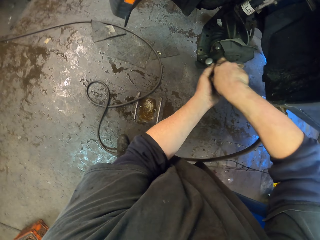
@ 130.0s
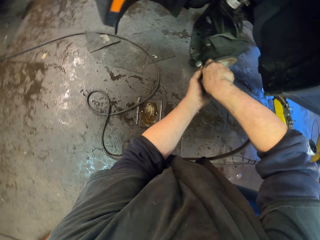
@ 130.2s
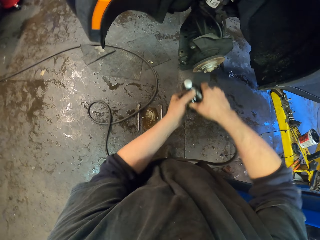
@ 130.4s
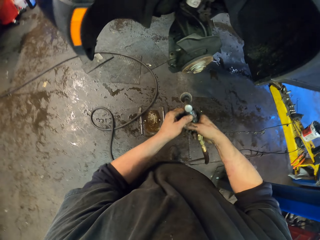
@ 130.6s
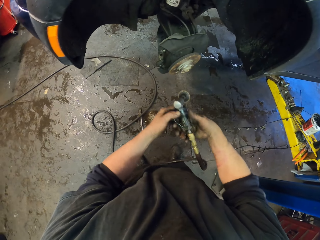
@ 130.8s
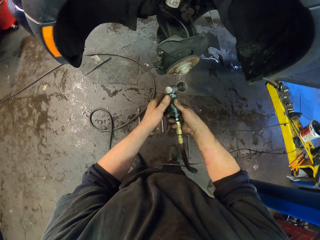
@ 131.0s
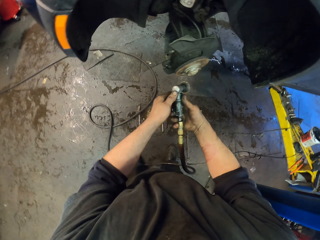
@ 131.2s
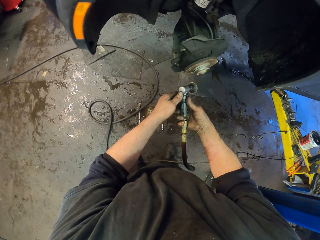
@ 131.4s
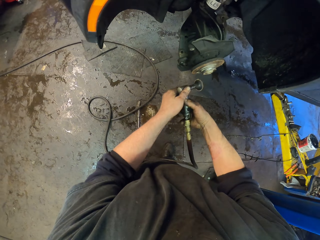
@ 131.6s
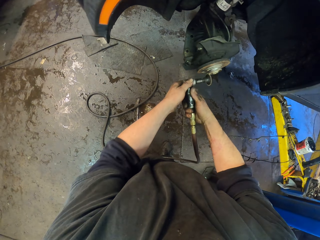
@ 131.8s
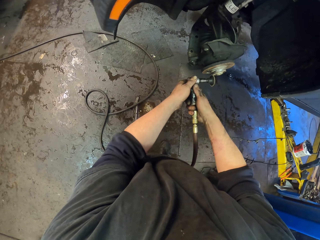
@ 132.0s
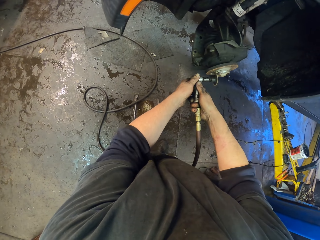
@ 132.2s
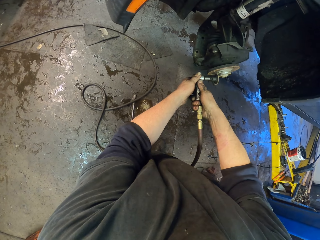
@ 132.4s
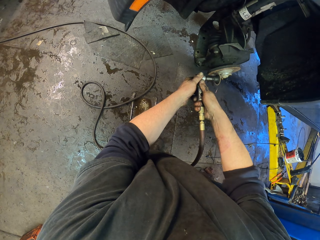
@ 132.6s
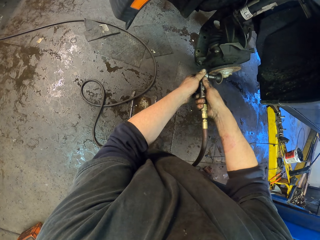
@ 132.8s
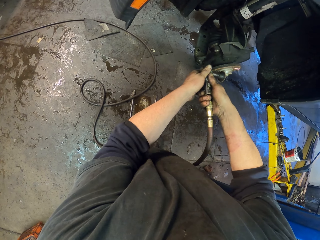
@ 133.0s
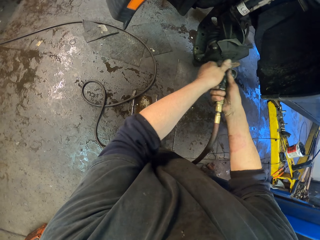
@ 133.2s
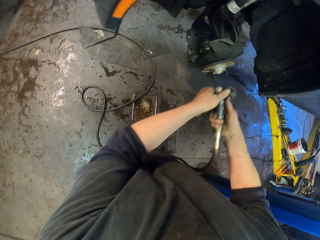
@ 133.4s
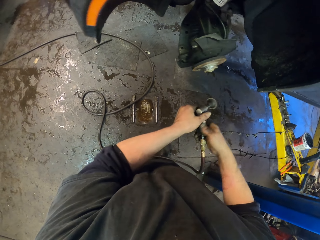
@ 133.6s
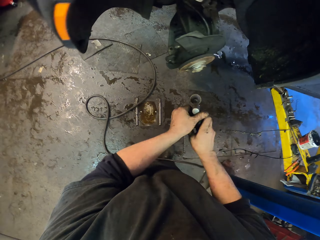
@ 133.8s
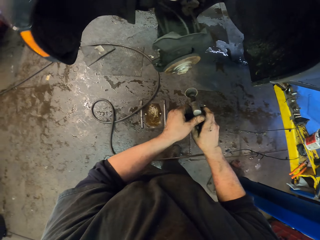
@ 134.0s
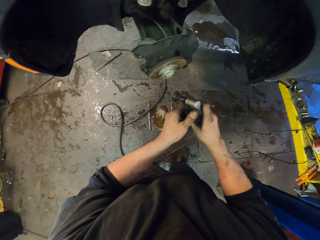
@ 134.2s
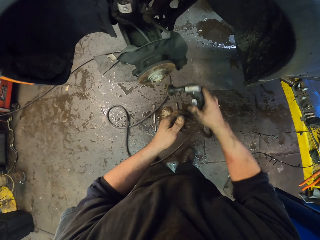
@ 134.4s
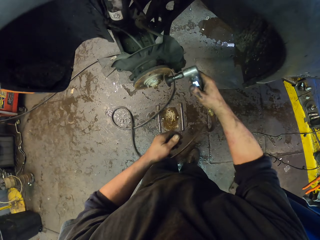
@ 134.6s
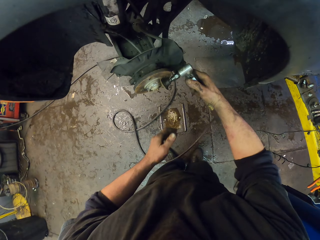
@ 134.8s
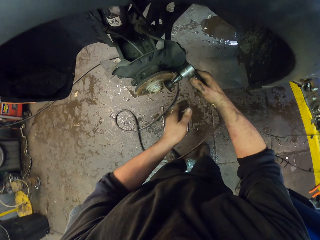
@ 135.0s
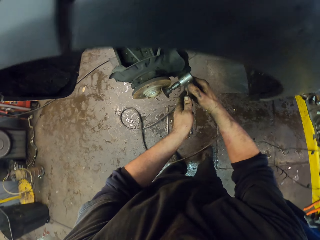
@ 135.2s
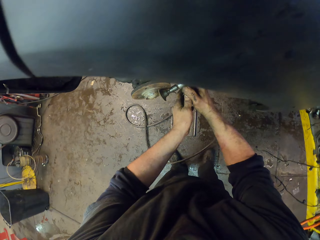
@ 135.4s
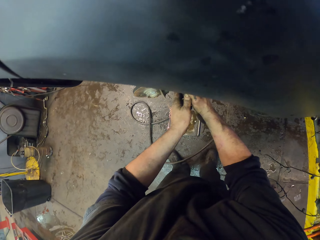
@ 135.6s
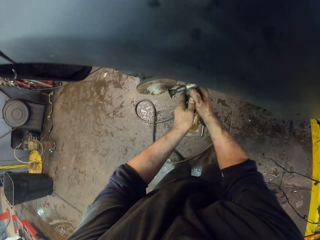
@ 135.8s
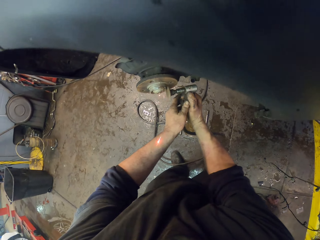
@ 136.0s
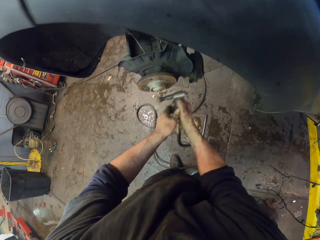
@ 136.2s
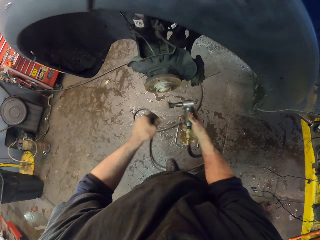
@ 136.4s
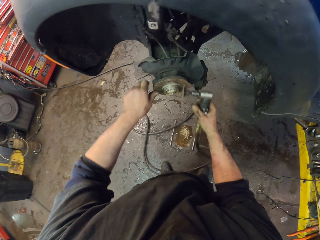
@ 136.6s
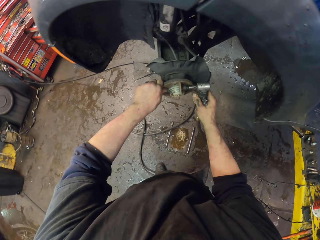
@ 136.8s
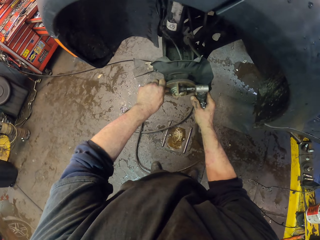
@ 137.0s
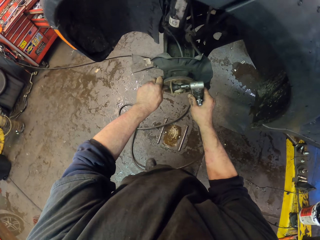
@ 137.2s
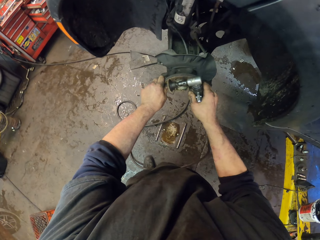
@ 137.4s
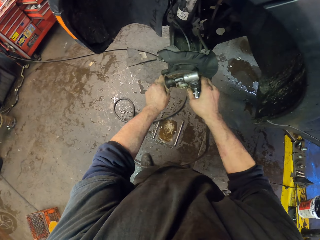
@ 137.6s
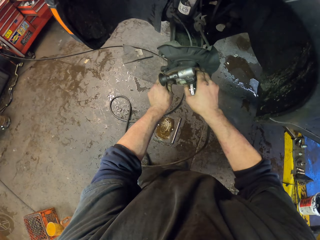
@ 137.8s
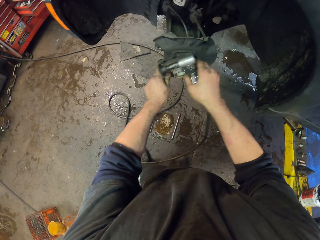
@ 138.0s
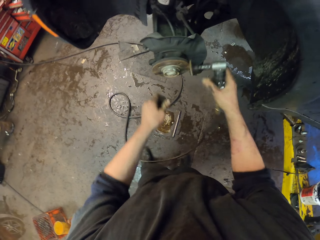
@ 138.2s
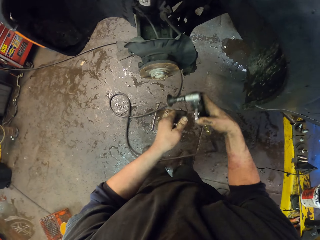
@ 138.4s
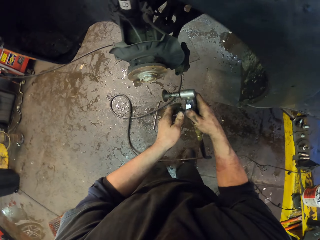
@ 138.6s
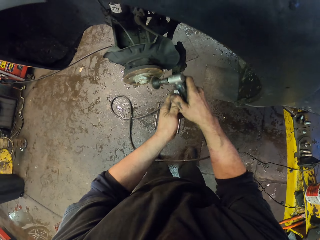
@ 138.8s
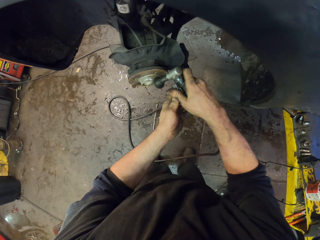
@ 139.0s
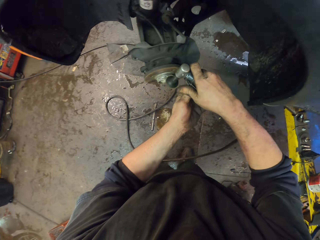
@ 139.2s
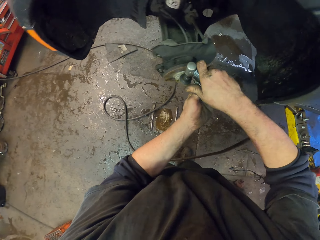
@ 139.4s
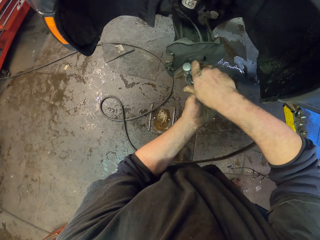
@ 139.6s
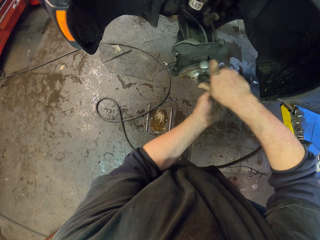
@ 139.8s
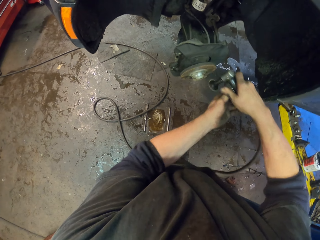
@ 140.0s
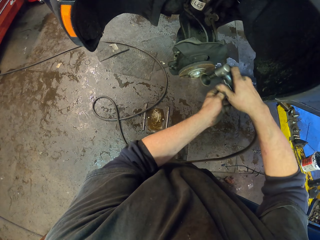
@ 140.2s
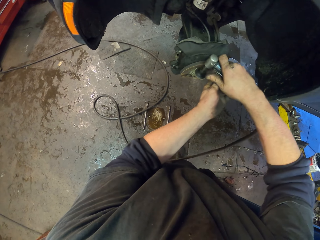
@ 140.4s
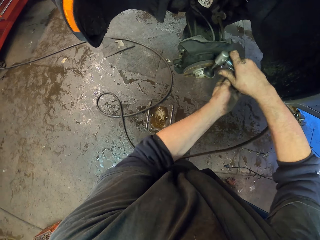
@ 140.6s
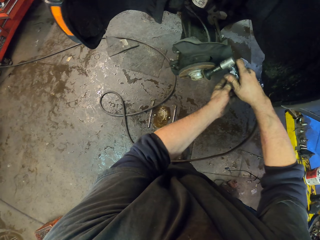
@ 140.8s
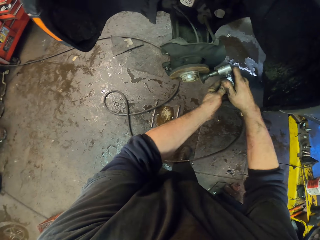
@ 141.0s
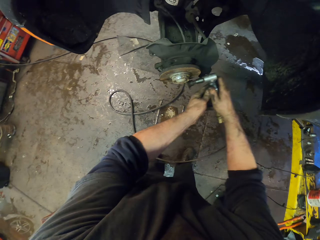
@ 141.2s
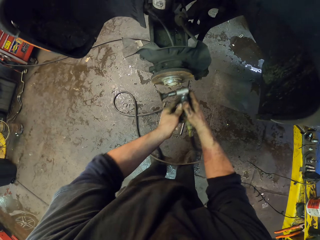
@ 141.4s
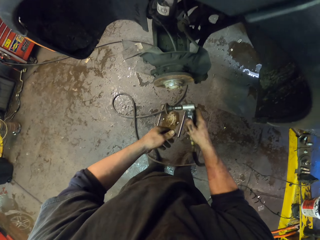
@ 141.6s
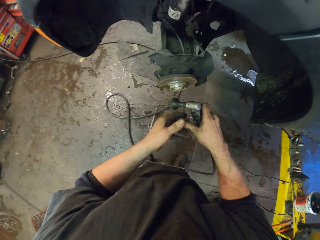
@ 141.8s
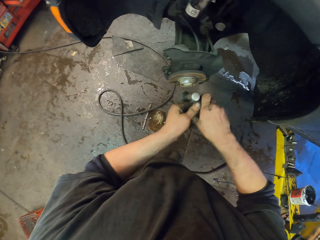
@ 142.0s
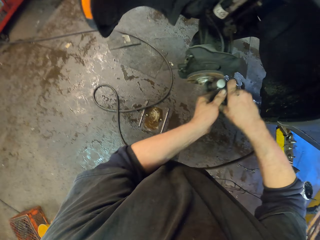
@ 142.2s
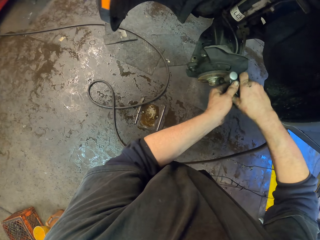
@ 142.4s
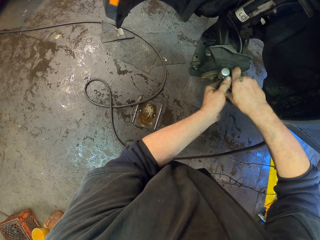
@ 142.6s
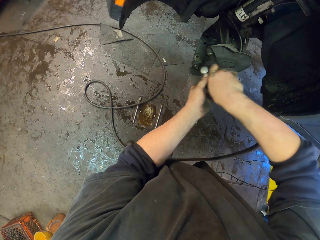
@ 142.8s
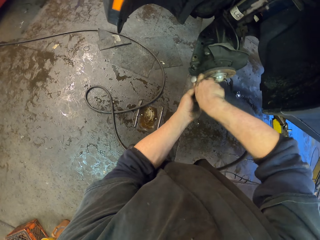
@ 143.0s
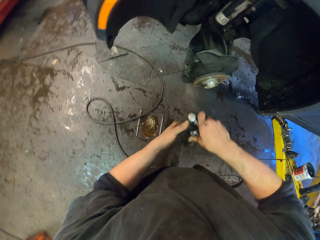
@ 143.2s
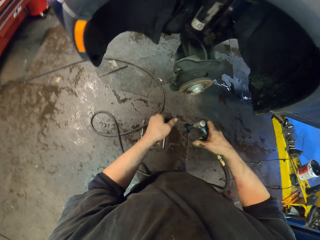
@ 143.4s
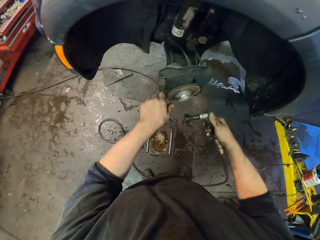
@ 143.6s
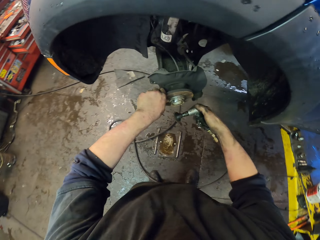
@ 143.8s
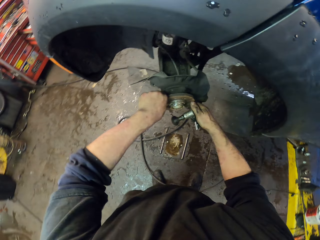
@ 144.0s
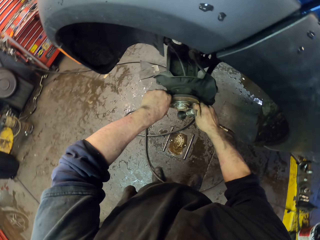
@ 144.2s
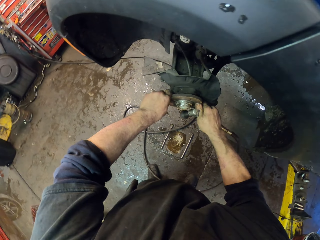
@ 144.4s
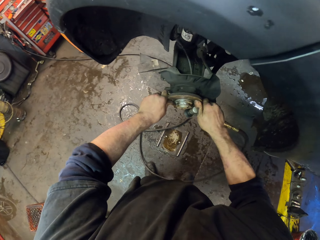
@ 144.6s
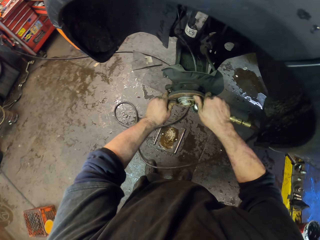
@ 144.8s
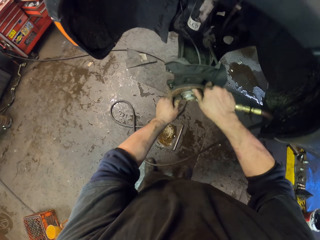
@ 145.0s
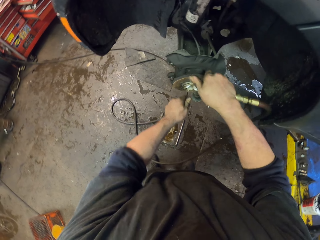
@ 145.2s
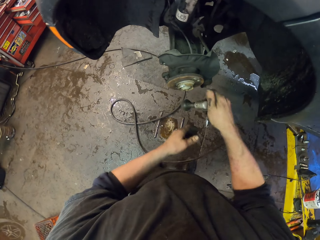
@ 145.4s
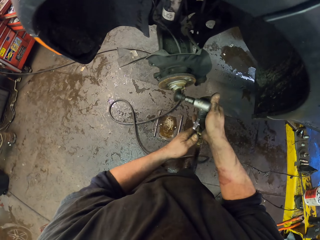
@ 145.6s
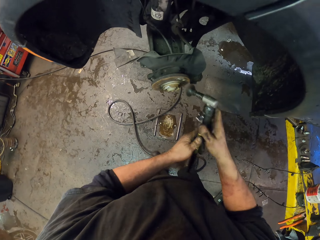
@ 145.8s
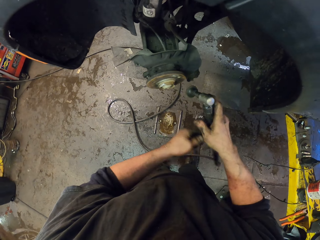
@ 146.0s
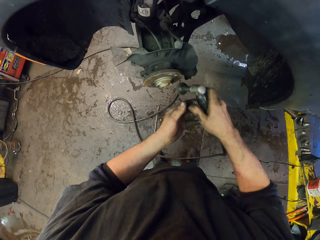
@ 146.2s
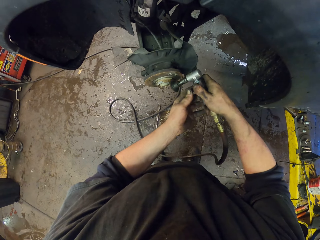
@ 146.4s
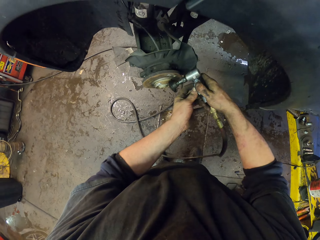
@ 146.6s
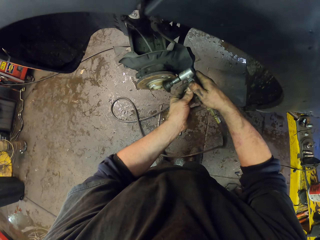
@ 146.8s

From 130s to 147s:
The camera wearer turns the grinder. They grind the wheel hub or rotor brake. They turn the grinder and grind the wheel hub. They turn the wheel hub. They grind the rotor brake.

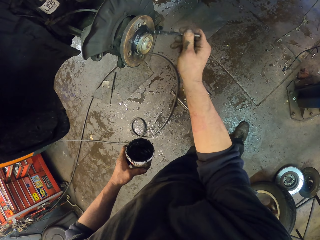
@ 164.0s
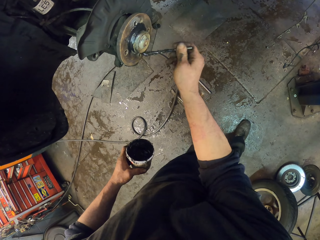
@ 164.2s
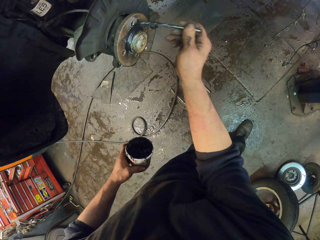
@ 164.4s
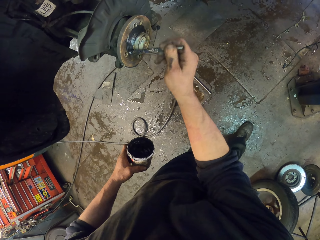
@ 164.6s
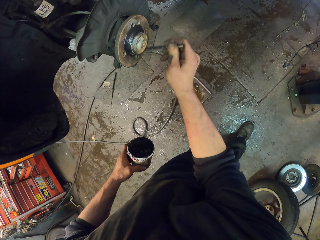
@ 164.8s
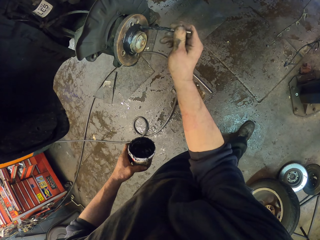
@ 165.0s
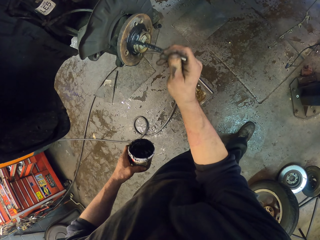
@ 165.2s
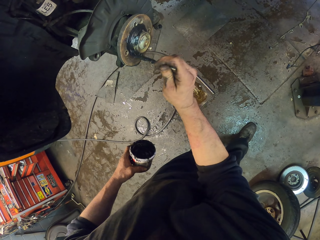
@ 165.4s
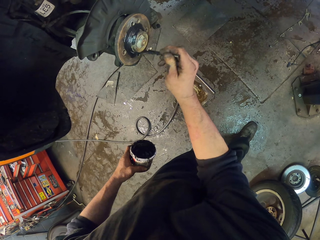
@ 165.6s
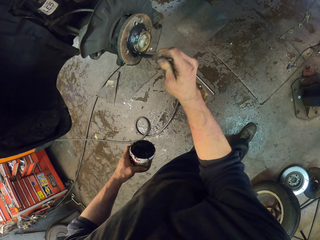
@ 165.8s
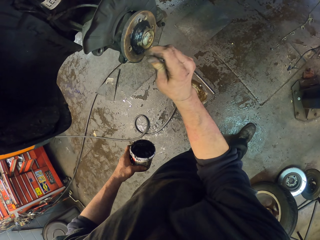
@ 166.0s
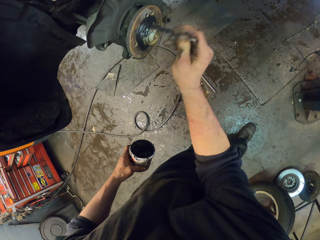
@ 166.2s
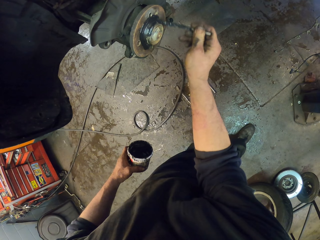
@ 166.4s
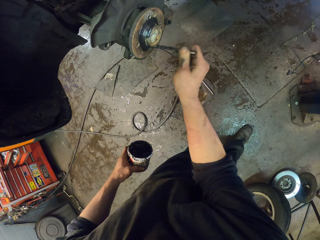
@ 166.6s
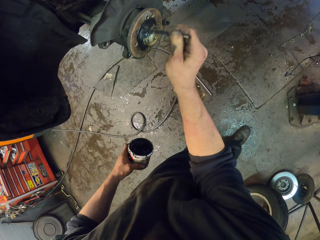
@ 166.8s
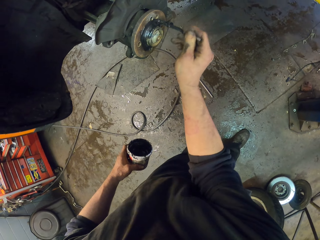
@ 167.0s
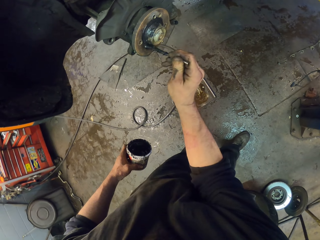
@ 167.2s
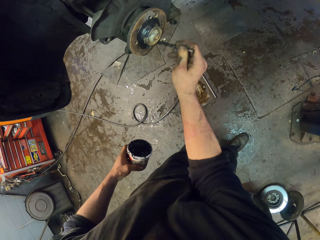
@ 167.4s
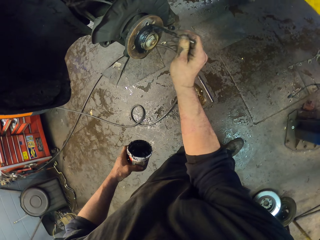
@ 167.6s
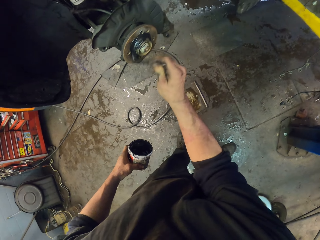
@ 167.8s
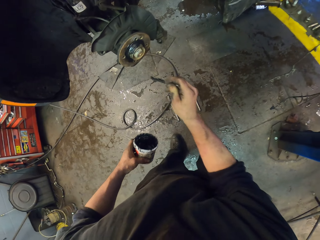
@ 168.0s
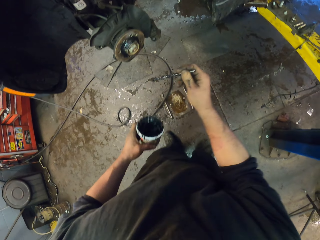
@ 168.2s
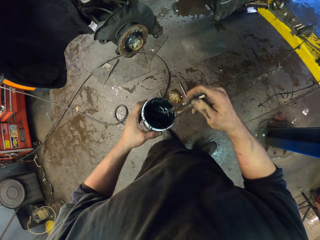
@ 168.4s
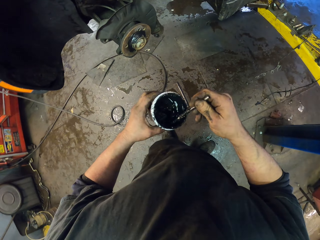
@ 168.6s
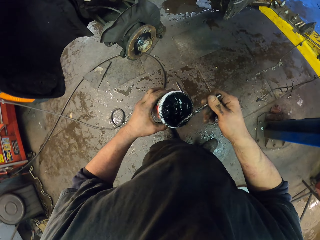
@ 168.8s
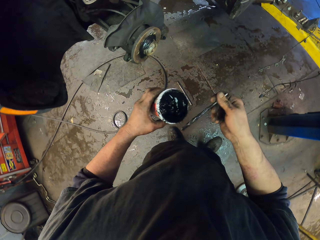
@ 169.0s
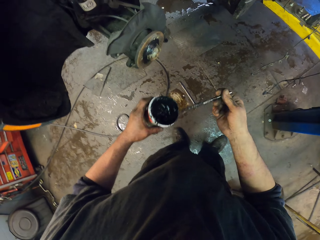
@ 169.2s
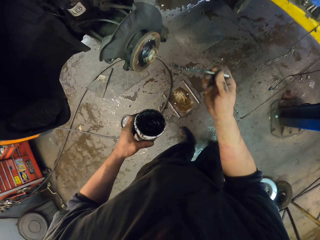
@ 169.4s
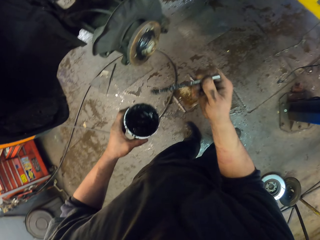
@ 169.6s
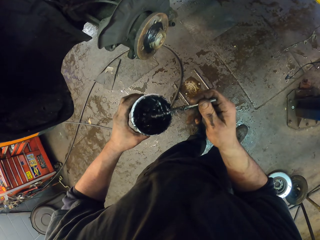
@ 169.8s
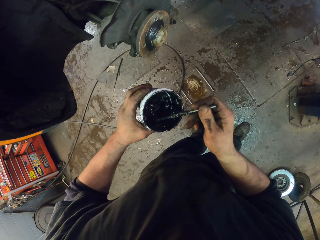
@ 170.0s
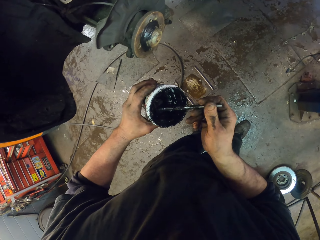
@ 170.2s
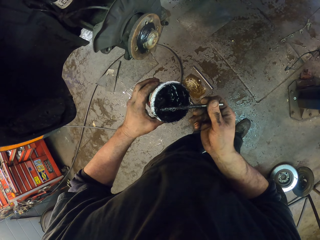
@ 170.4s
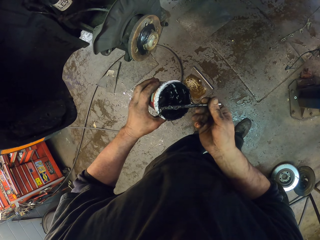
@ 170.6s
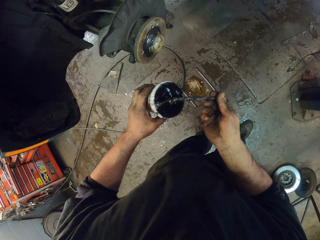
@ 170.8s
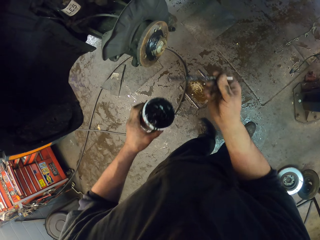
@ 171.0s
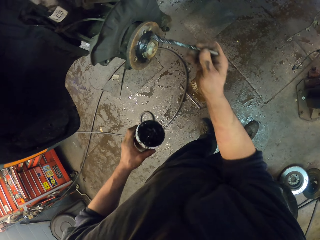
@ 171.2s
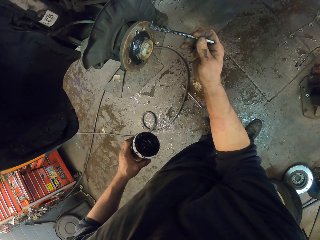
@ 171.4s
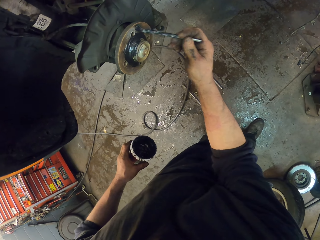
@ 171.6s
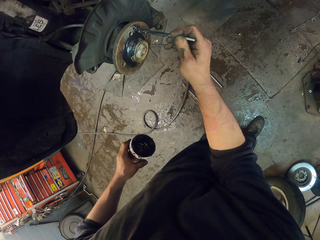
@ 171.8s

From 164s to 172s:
The camera wearer waxes the rotor brake. They dip a stick in the oil. They scoop oil in the container. They wax the rotor brake again.
